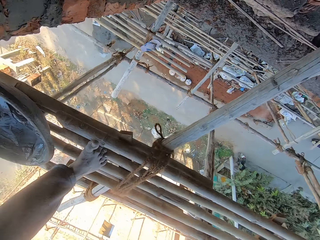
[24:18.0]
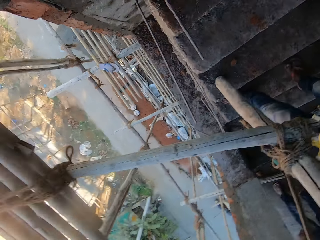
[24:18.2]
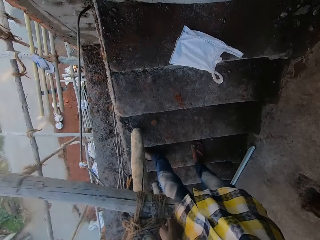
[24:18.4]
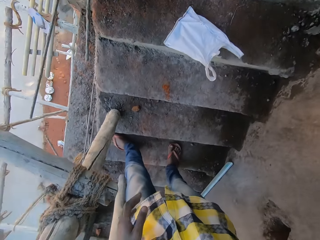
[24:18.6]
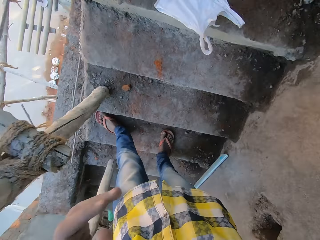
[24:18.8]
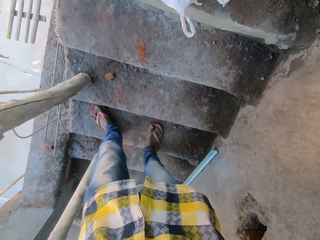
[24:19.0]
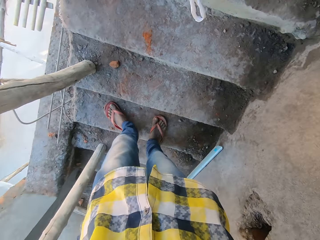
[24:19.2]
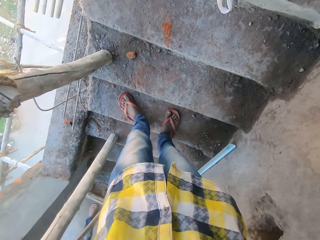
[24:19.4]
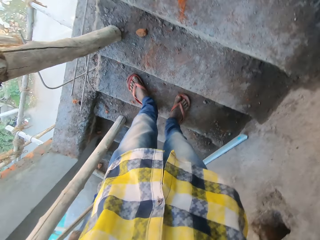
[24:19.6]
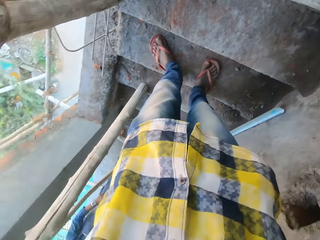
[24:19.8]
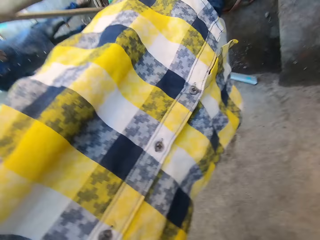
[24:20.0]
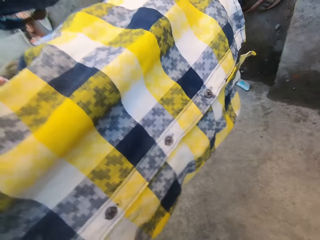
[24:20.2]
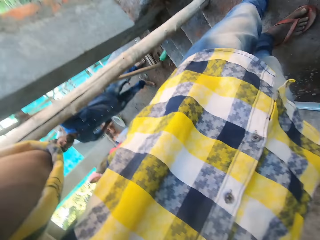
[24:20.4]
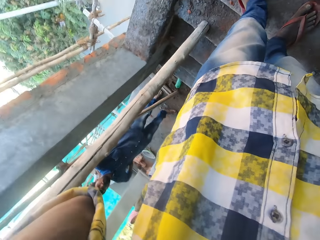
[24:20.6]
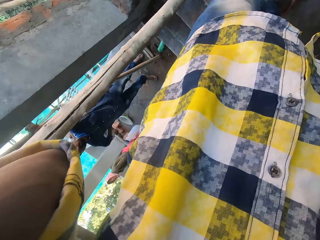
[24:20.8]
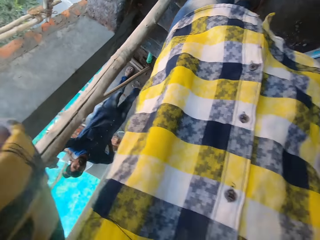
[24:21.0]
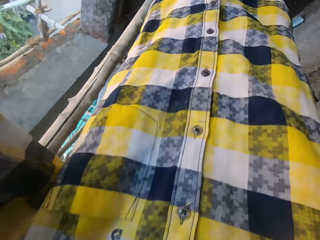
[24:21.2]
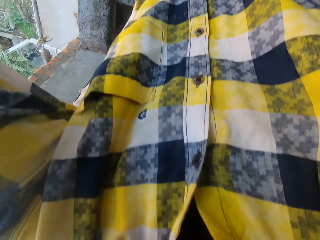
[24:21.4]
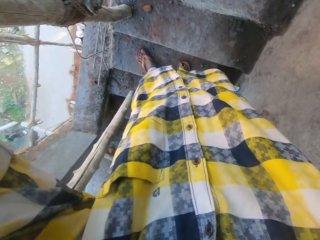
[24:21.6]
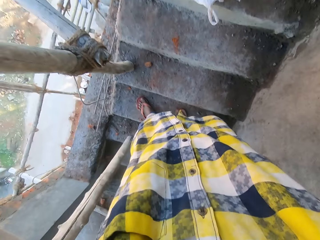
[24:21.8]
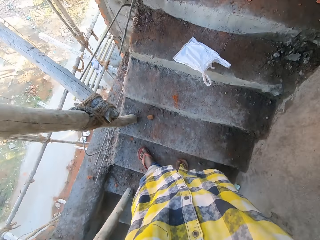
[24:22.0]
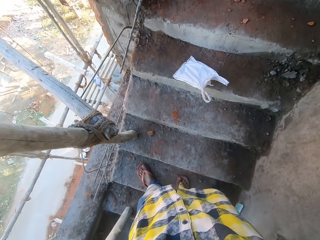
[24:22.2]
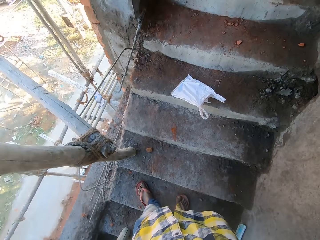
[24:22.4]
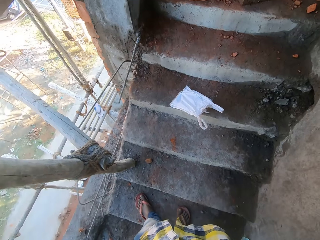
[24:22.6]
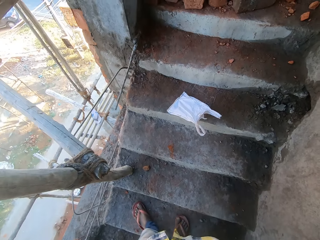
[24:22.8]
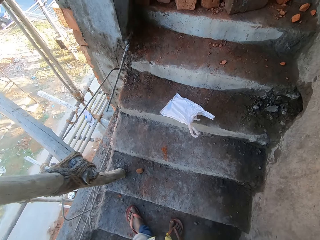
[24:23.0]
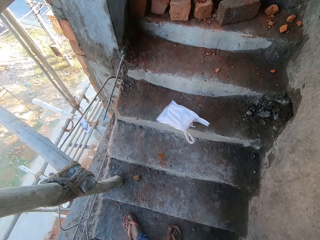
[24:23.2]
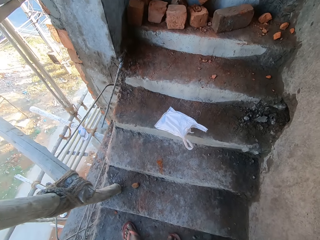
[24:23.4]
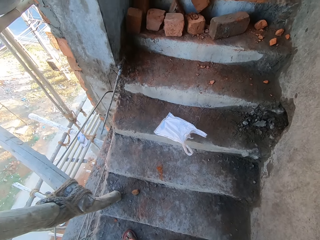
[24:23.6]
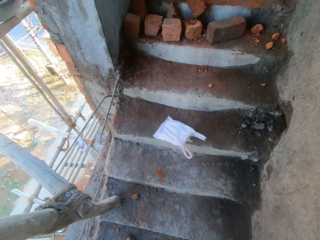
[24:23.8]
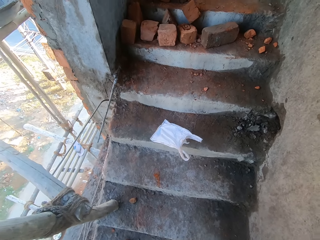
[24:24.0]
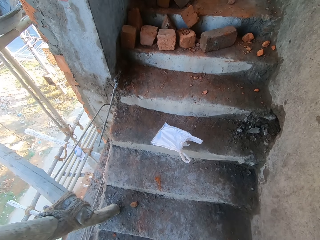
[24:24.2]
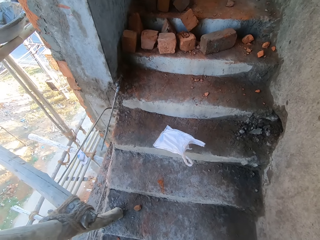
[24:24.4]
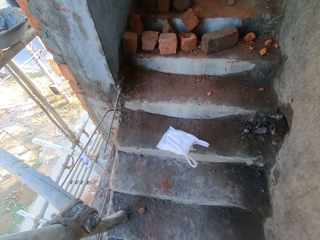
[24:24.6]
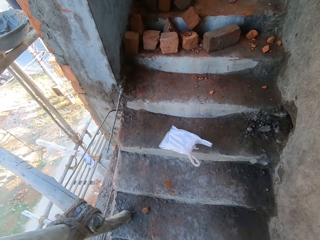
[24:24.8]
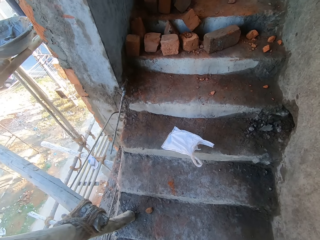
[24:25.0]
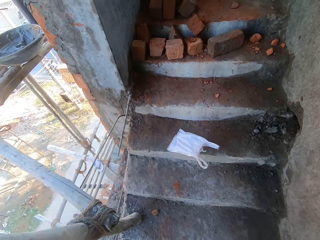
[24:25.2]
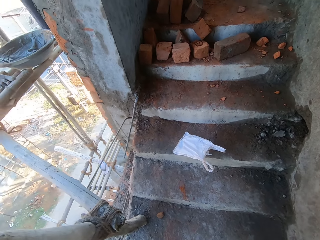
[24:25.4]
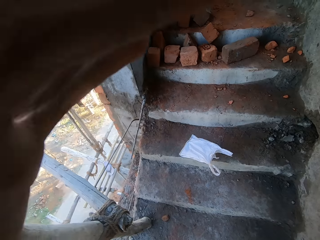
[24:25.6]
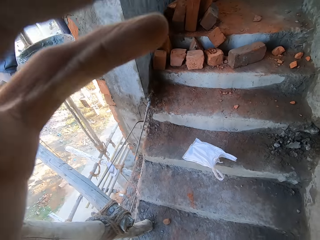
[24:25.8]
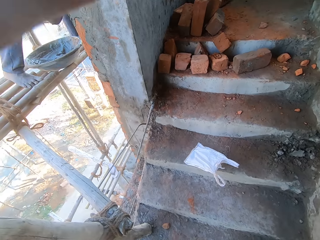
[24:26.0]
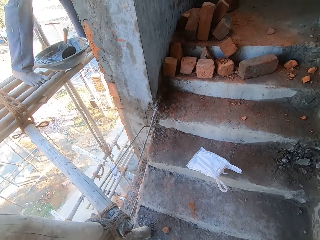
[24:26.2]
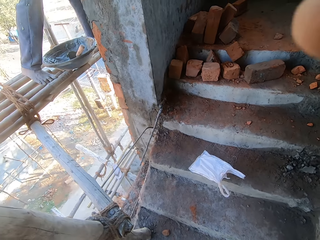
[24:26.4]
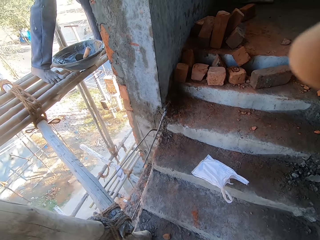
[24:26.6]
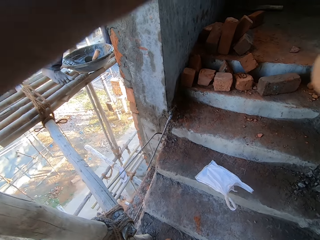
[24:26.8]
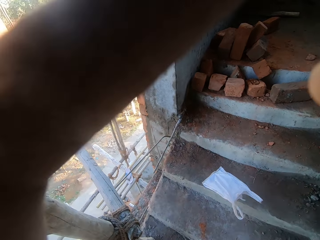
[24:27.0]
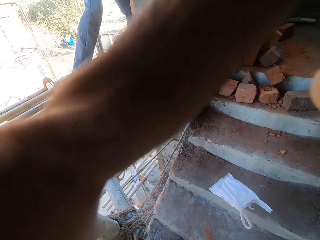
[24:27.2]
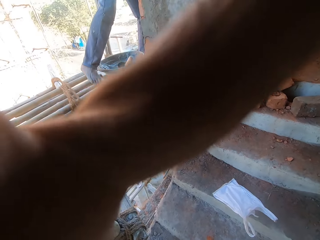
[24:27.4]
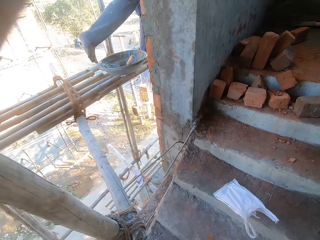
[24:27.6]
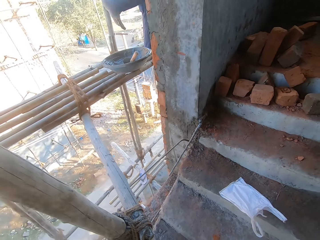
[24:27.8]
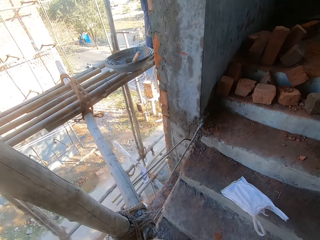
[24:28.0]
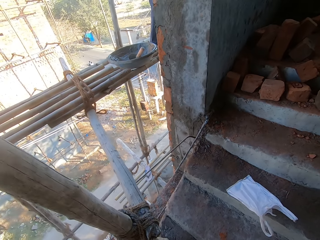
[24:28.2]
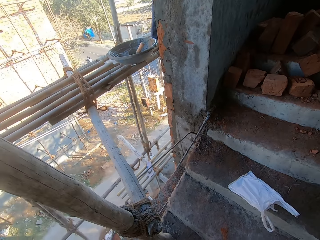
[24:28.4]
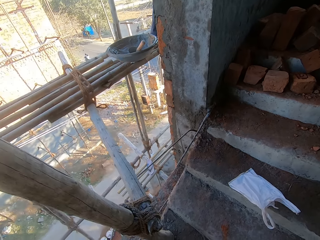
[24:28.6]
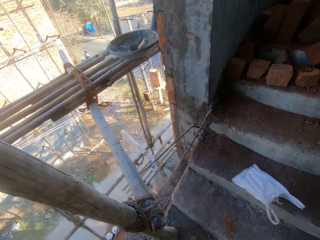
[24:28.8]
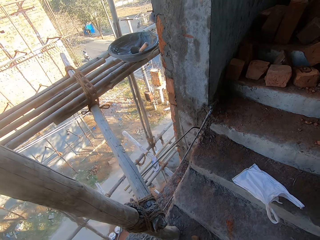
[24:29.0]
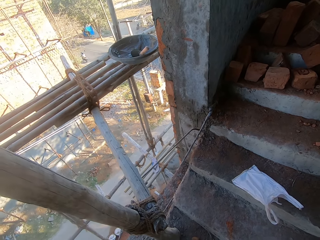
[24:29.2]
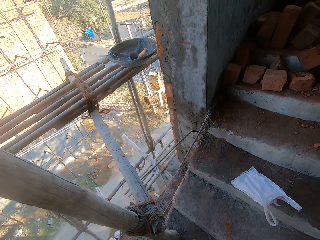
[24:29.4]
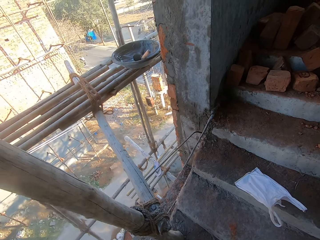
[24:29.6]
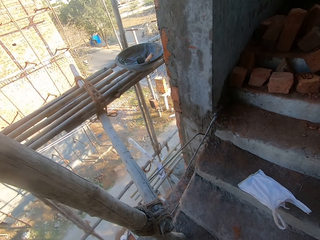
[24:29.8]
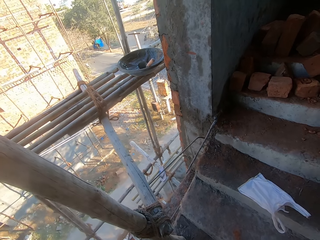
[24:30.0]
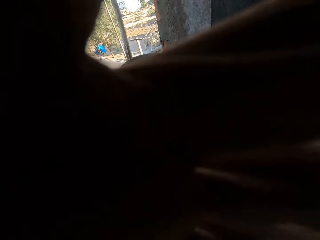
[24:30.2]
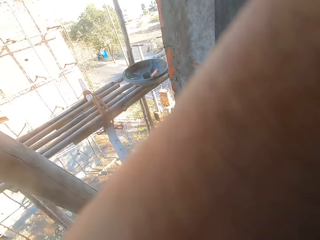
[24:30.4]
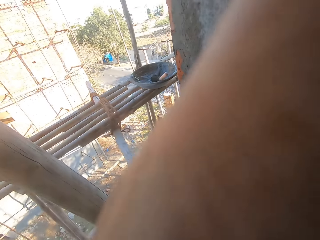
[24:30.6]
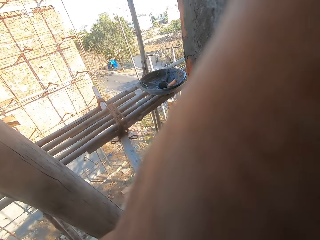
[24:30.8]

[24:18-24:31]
A man drops the trowel on the bowl with his right hand. The camera wearer makes a hand movement.

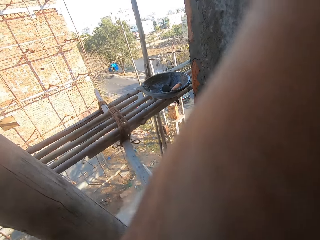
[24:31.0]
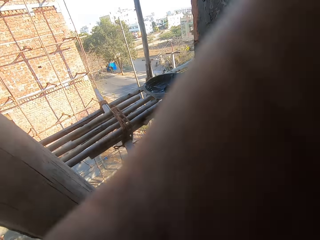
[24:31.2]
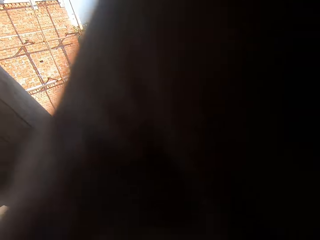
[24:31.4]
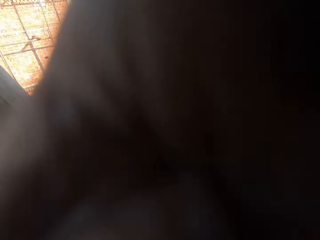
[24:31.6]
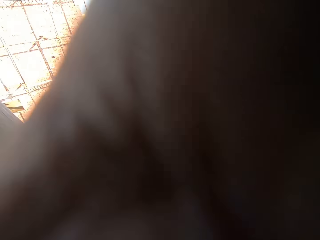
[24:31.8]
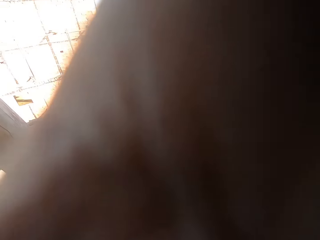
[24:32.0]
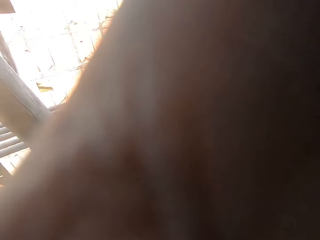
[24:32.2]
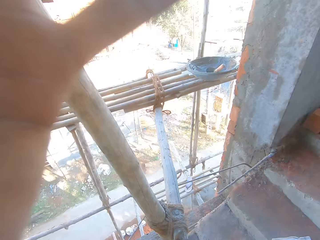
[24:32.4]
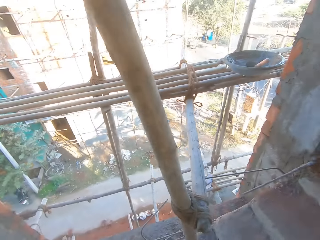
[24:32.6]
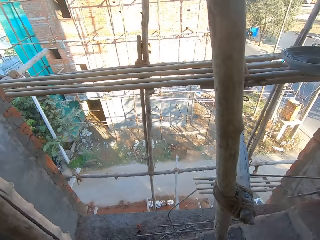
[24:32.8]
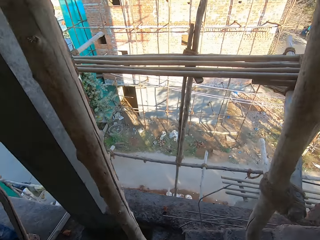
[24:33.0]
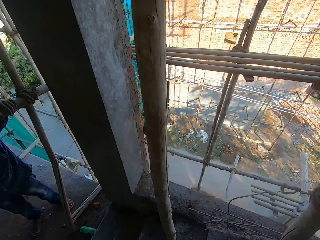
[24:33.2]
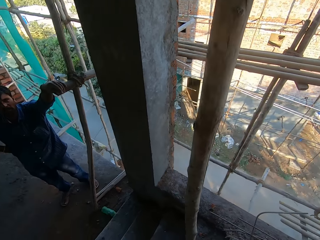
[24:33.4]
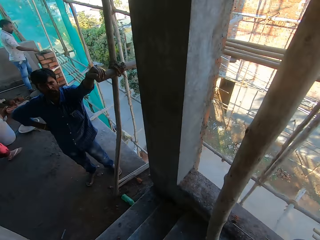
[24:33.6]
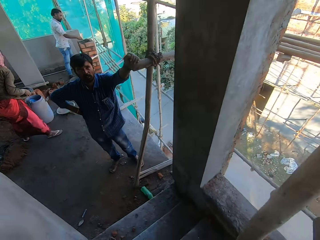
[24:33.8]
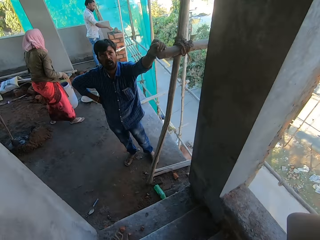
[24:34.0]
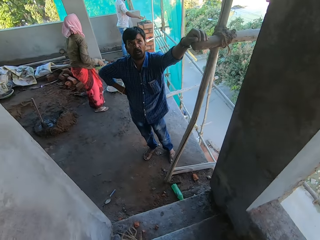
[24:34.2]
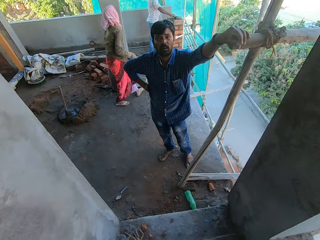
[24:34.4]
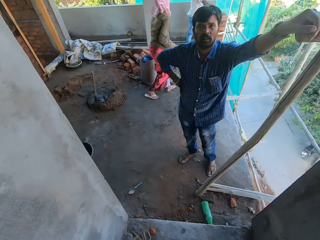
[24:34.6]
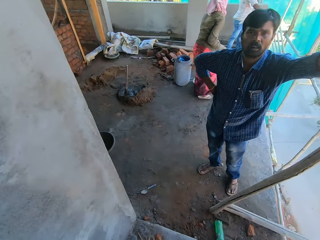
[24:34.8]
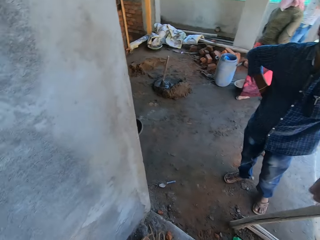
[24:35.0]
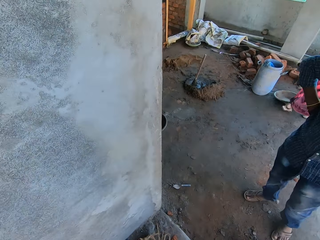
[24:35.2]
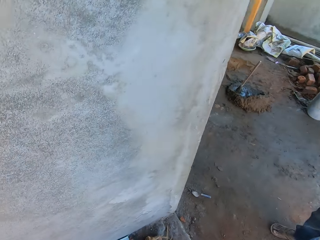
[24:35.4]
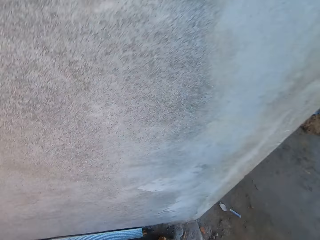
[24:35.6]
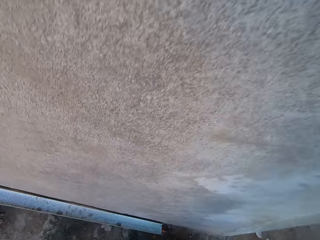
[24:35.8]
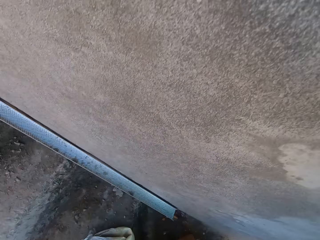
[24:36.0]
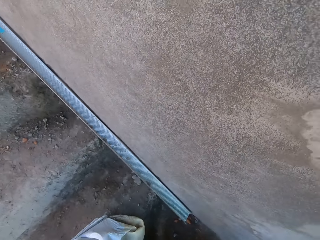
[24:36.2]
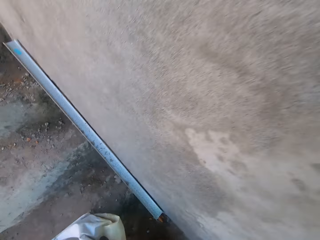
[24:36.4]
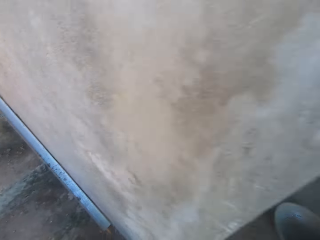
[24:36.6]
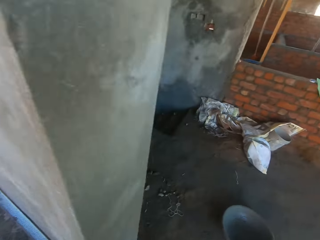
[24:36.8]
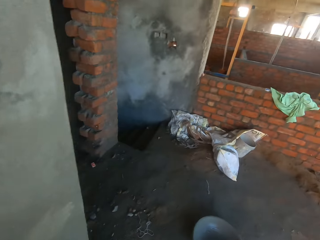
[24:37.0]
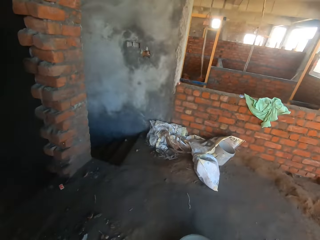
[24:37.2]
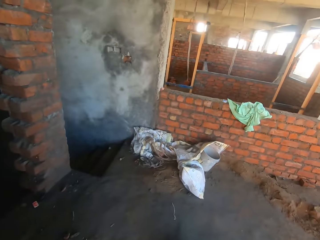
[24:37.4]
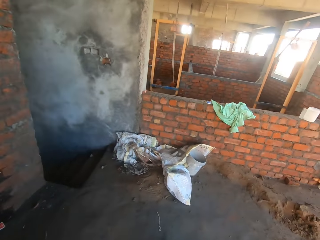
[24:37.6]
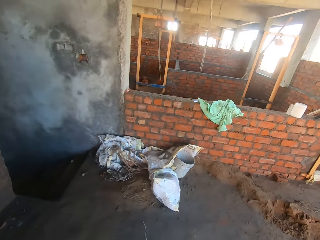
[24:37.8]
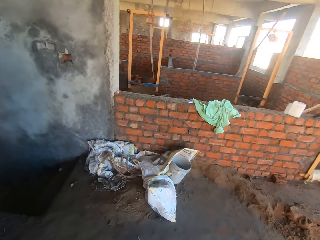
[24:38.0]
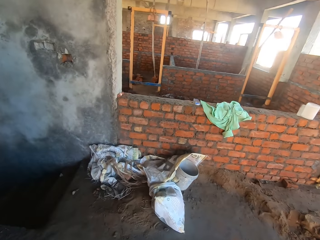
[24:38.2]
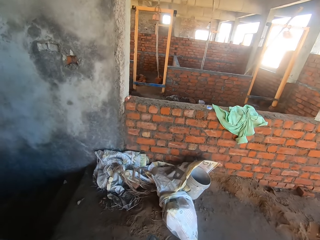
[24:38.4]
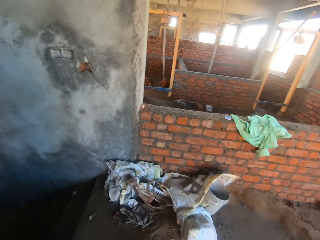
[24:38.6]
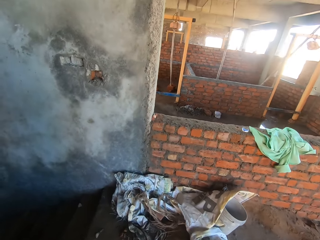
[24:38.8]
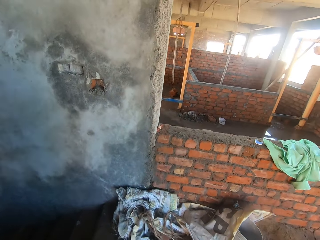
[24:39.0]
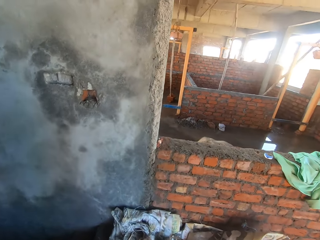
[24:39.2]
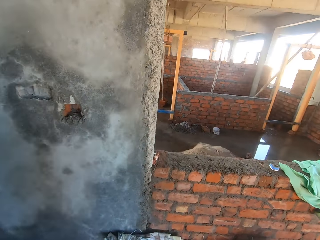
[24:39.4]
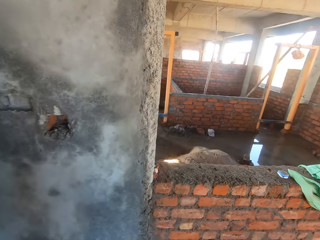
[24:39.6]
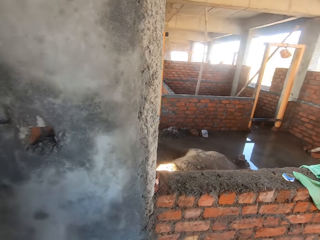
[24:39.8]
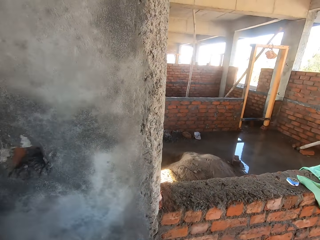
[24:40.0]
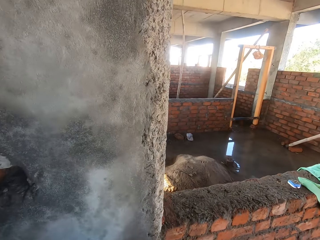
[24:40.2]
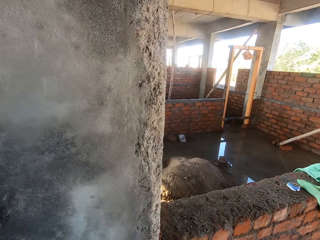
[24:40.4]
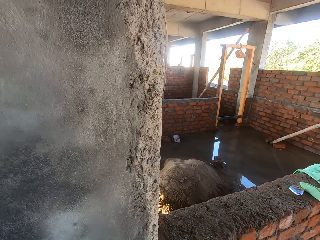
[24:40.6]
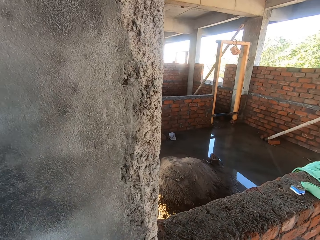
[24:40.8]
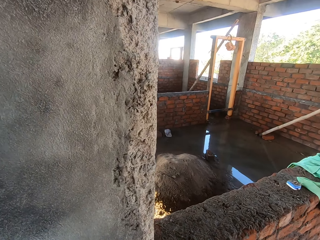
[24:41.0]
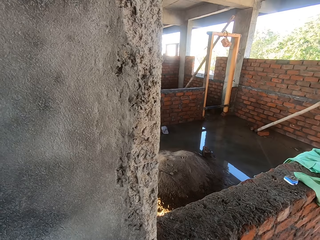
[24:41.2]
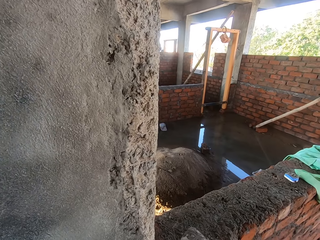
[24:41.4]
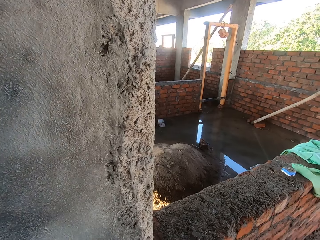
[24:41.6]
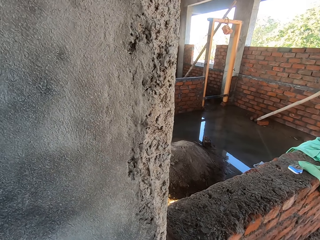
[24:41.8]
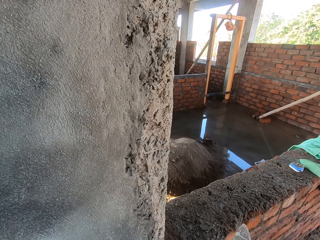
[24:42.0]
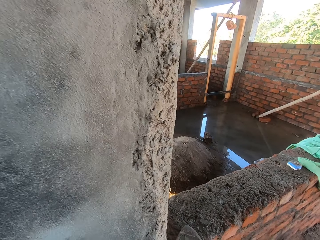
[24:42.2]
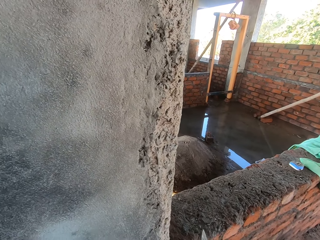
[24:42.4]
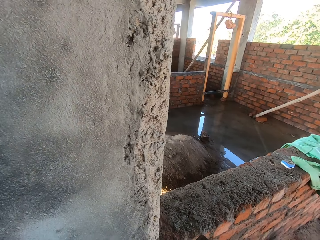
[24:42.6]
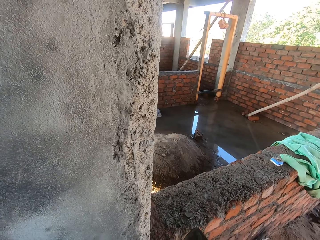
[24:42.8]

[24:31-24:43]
The camera wearer walks down a staircase. He picks a bag from the staircase with his left hand. He hits a trowel on a brick wall with his right hand.
